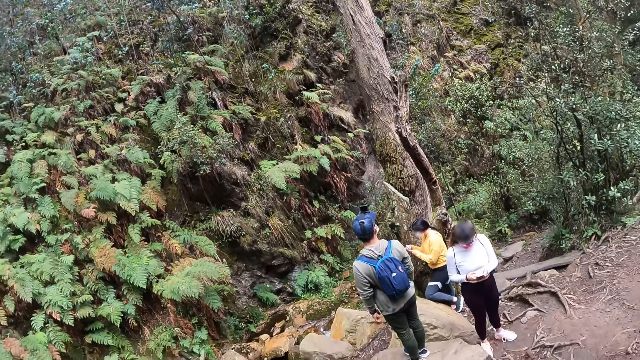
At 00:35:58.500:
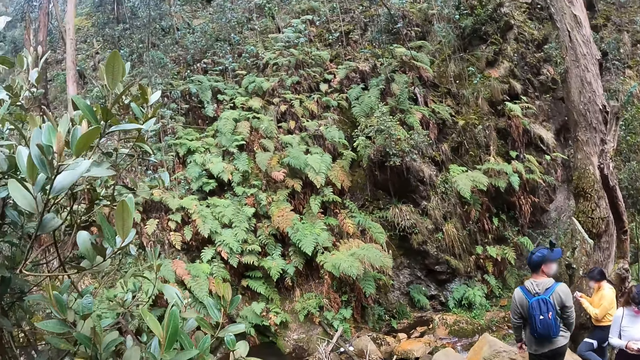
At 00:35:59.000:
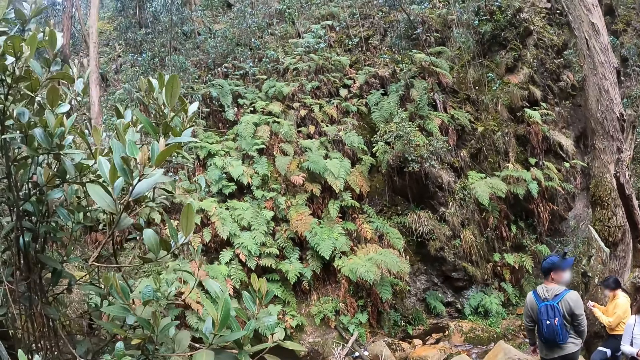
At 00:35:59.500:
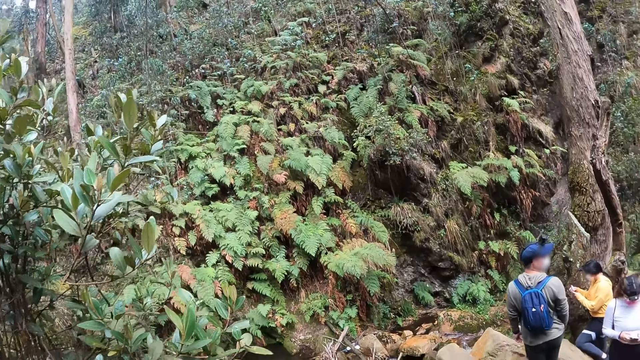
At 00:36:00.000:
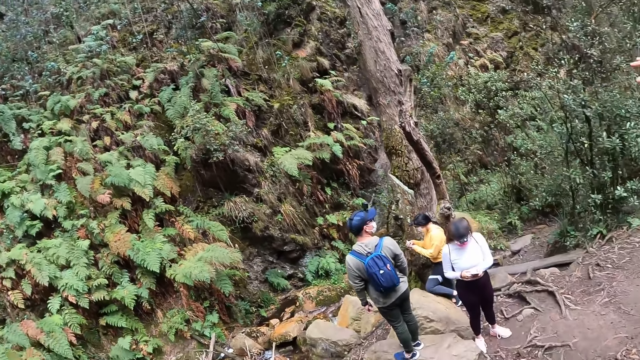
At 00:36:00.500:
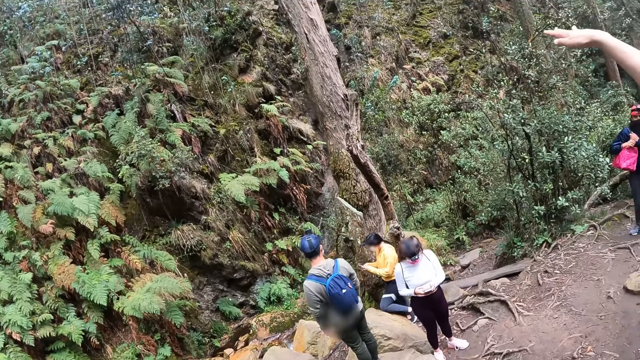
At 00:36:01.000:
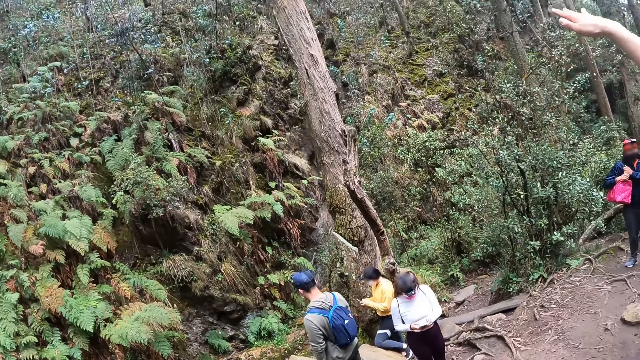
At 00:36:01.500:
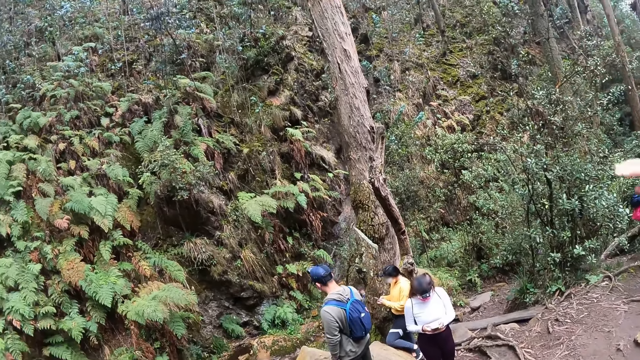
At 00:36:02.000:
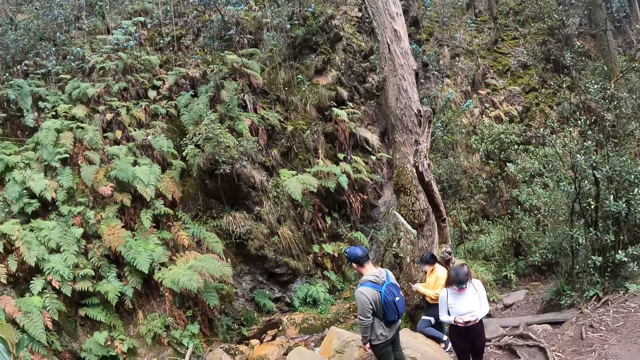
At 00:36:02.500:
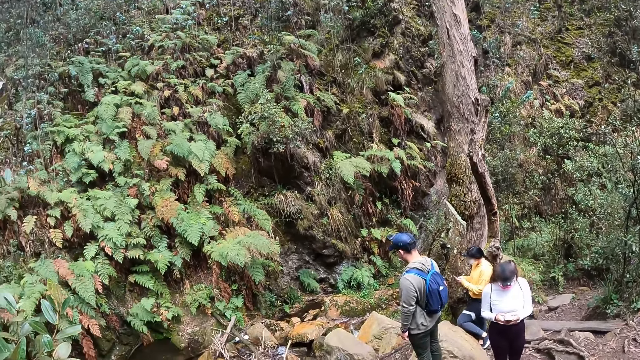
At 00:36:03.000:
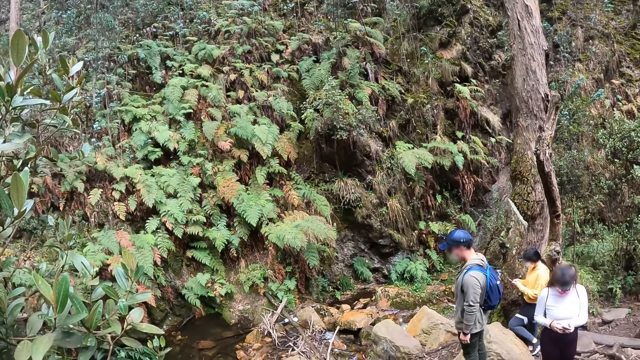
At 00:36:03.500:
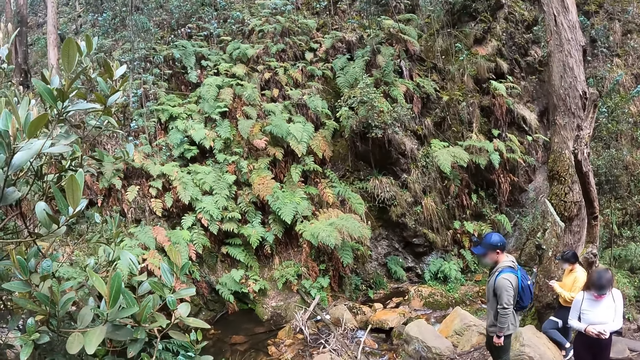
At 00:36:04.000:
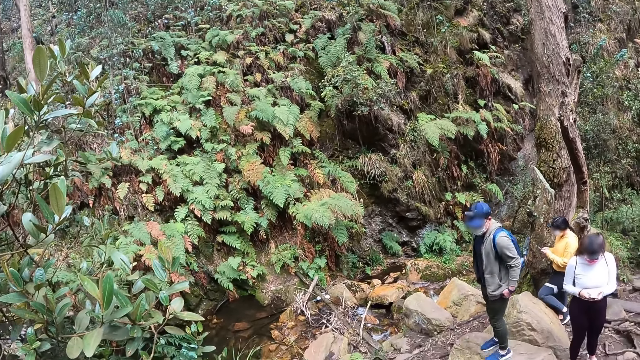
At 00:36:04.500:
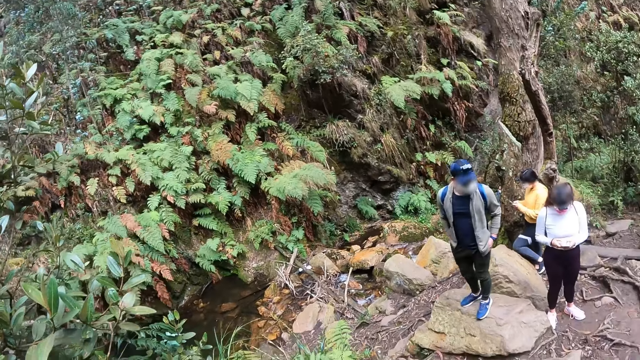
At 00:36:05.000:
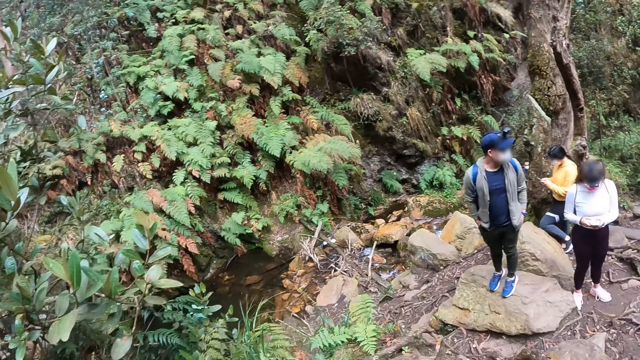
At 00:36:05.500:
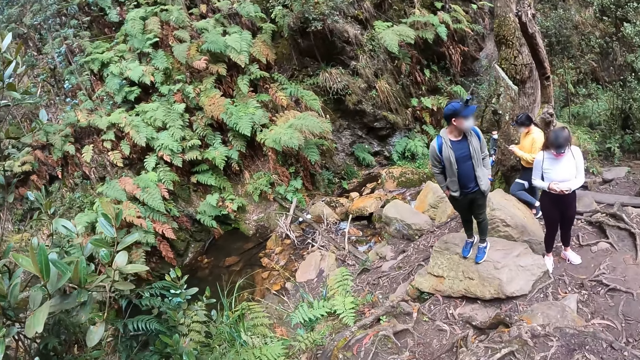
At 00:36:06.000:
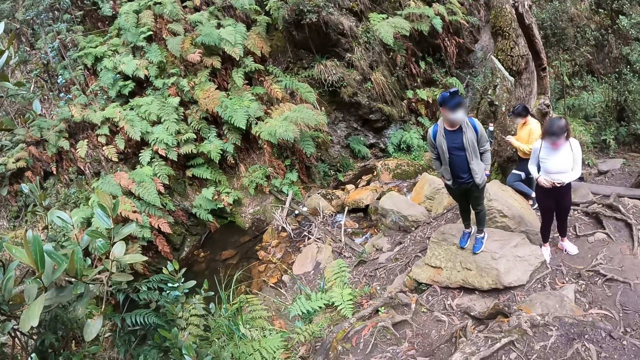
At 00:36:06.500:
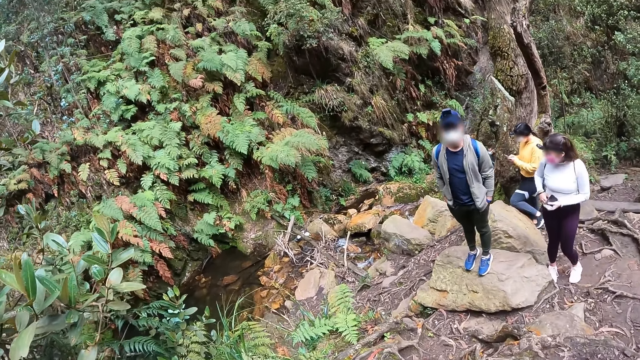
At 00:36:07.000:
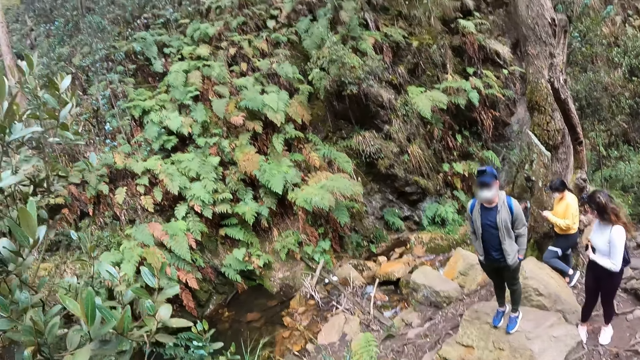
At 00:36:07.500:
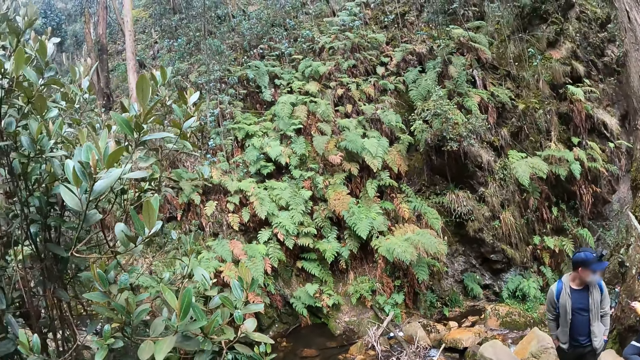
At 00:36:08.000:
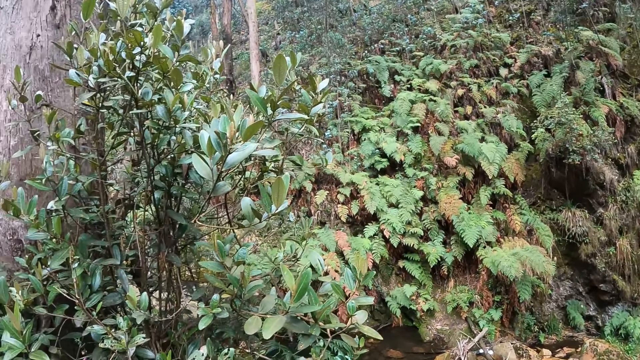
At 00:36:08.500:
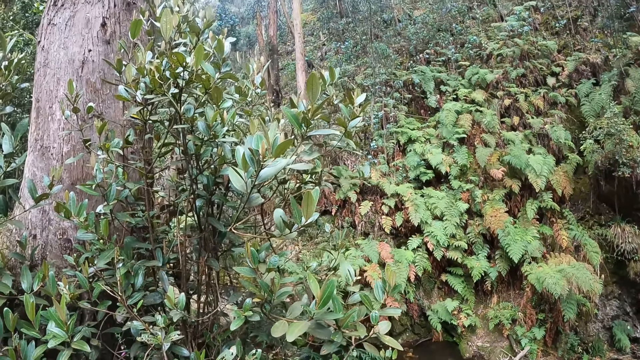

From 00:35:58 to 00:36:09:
A lady gestures out with her hand. The camera wearer looks around the field.

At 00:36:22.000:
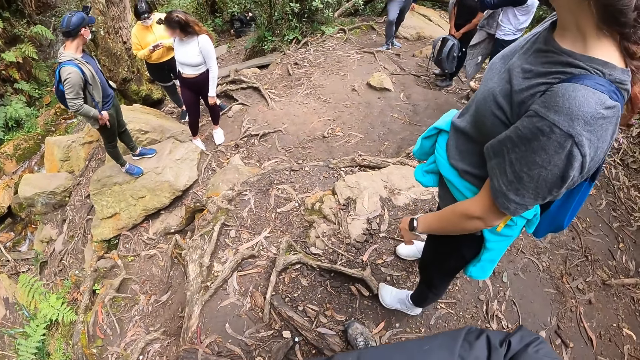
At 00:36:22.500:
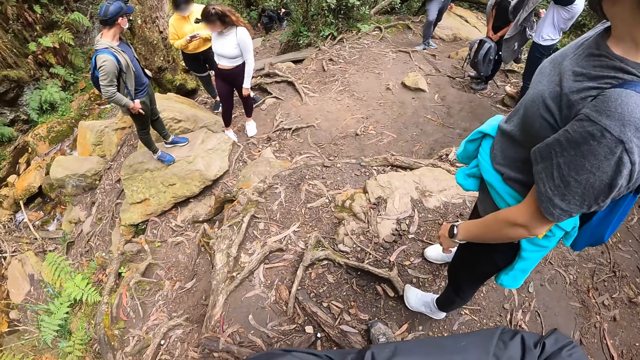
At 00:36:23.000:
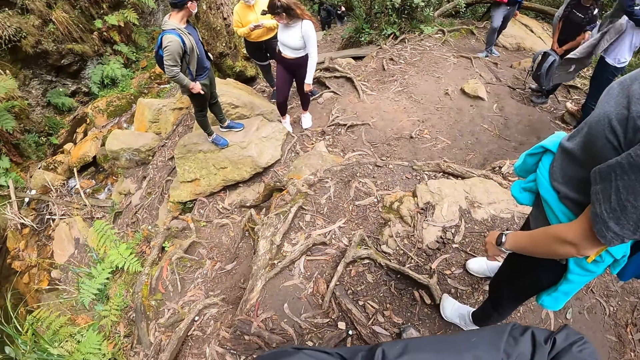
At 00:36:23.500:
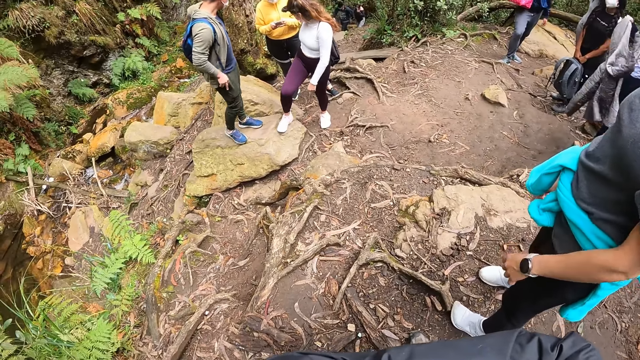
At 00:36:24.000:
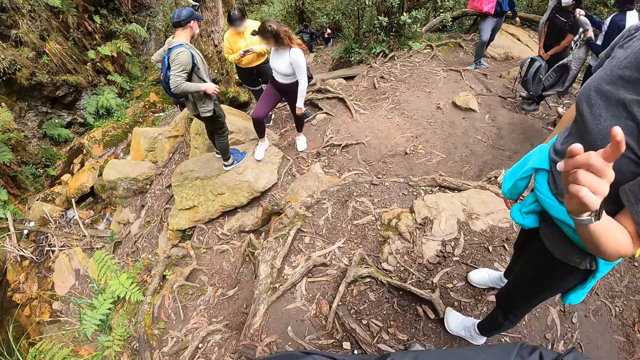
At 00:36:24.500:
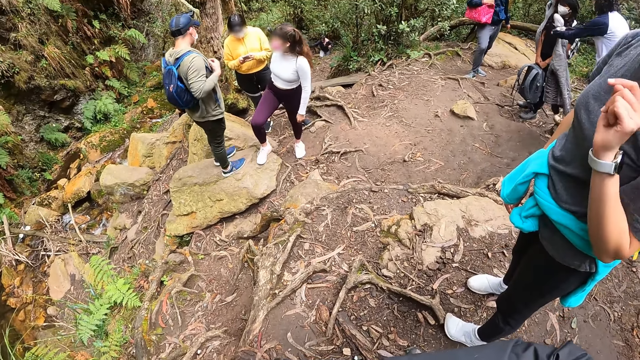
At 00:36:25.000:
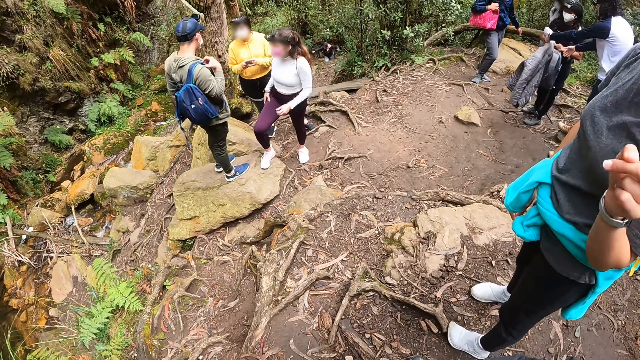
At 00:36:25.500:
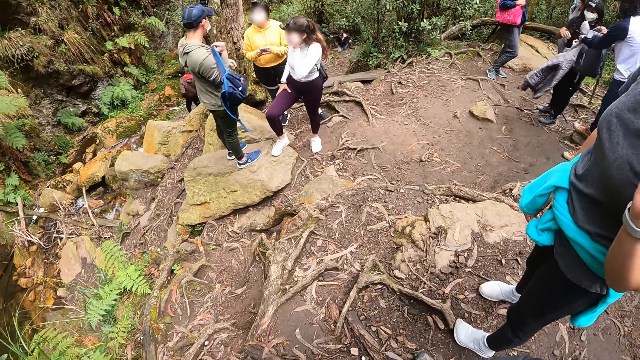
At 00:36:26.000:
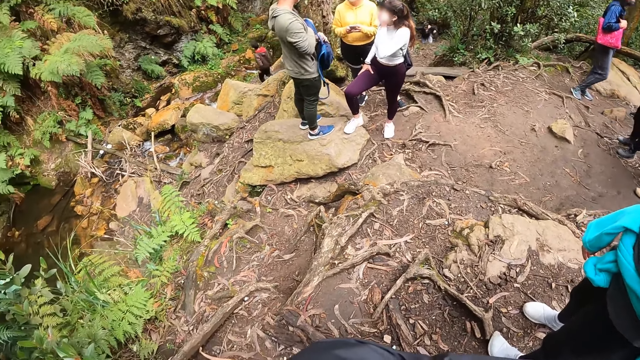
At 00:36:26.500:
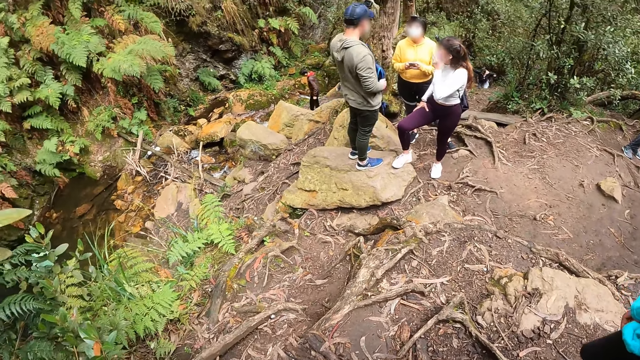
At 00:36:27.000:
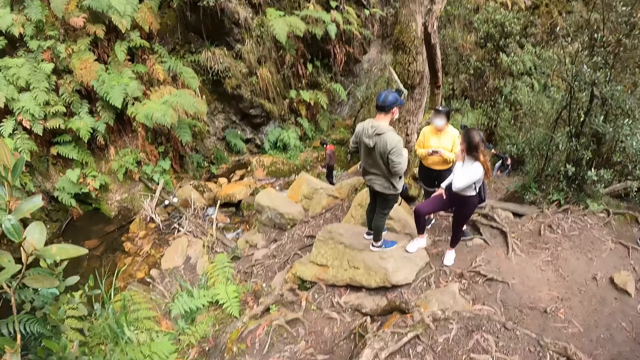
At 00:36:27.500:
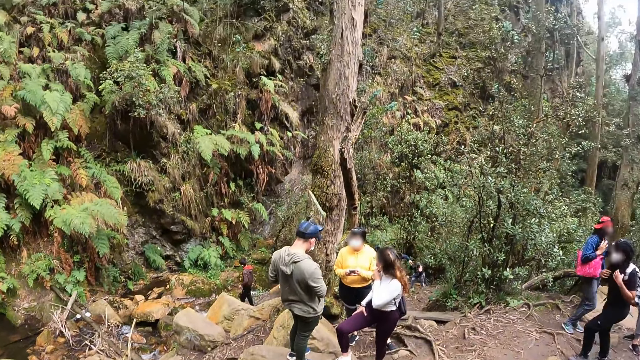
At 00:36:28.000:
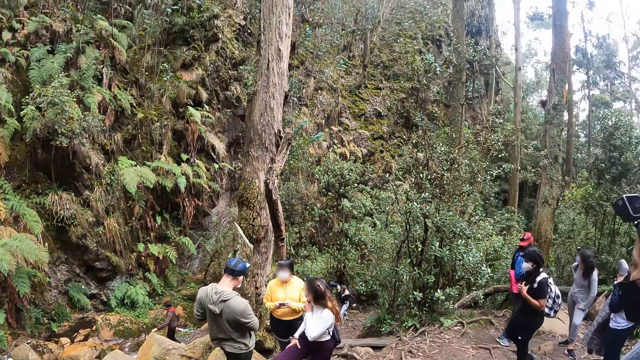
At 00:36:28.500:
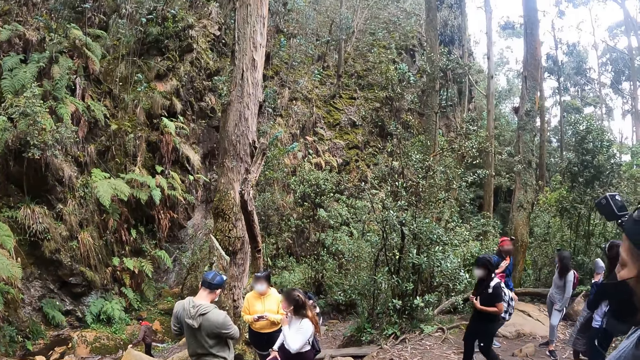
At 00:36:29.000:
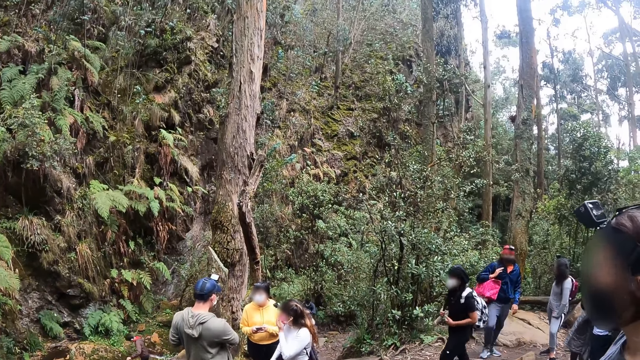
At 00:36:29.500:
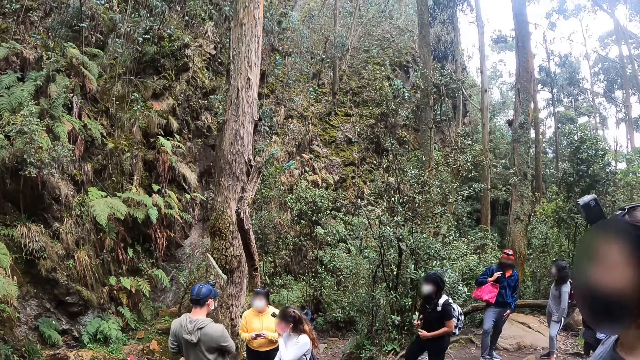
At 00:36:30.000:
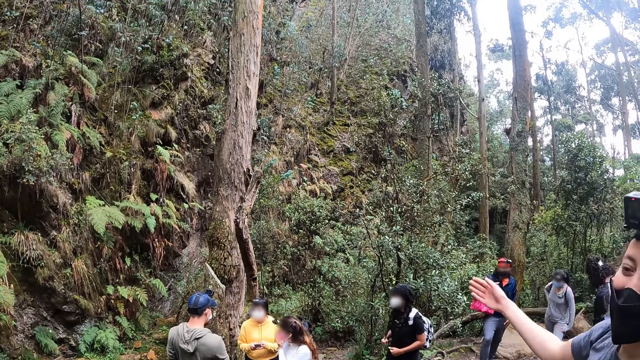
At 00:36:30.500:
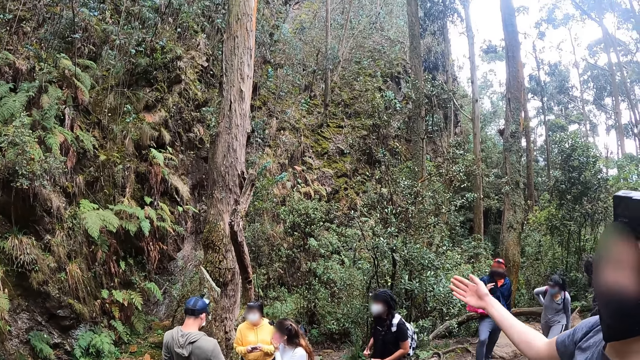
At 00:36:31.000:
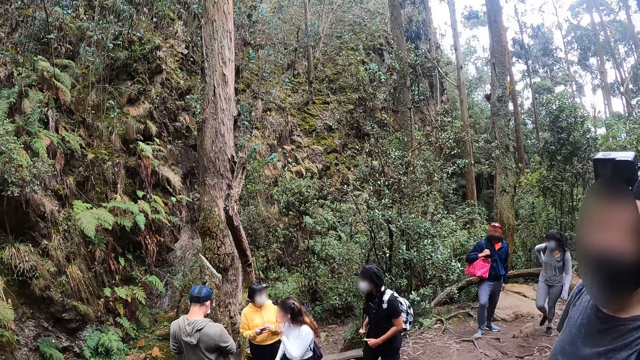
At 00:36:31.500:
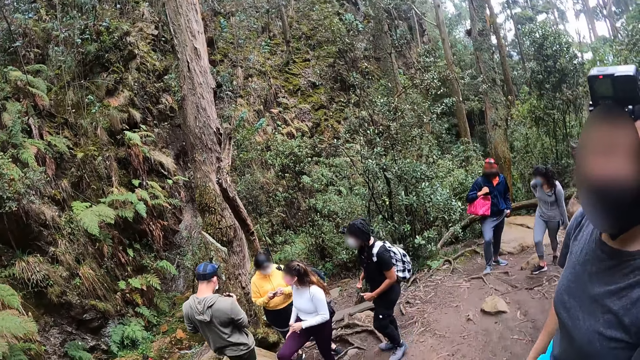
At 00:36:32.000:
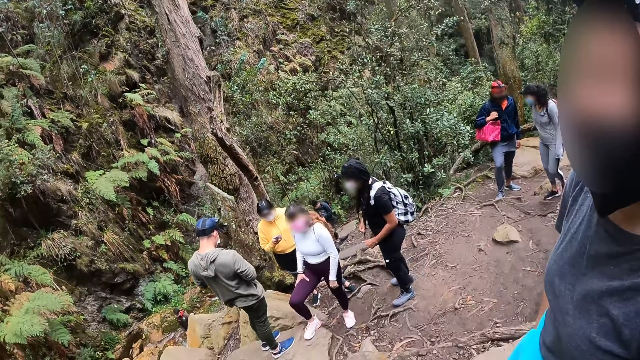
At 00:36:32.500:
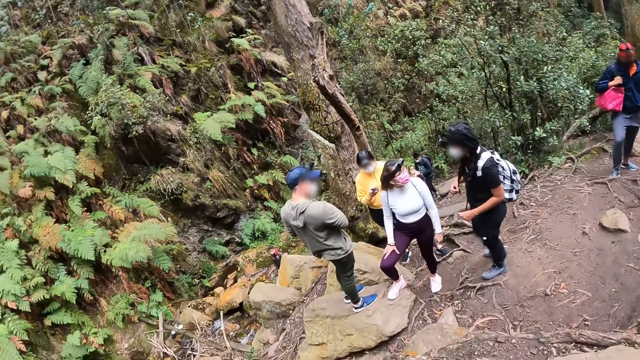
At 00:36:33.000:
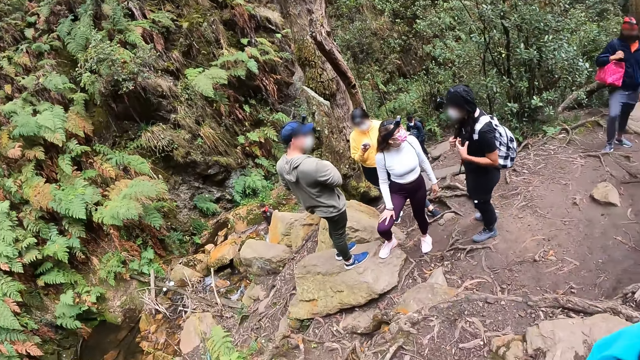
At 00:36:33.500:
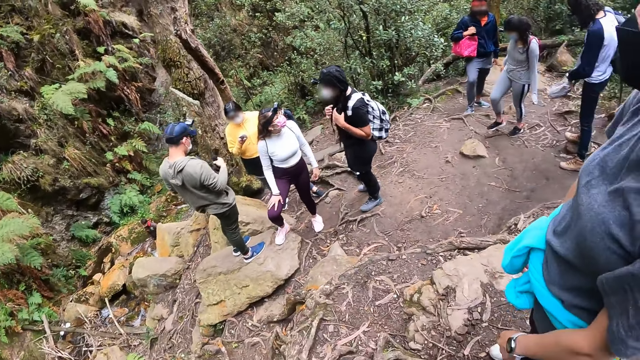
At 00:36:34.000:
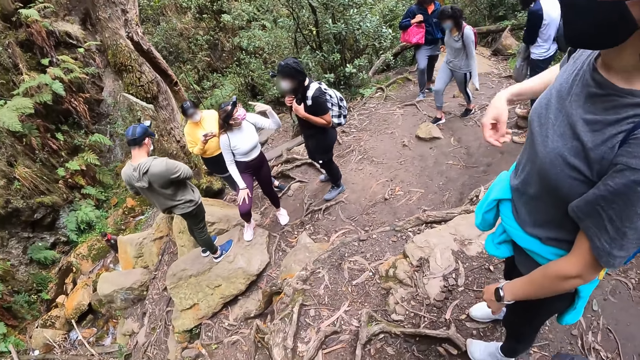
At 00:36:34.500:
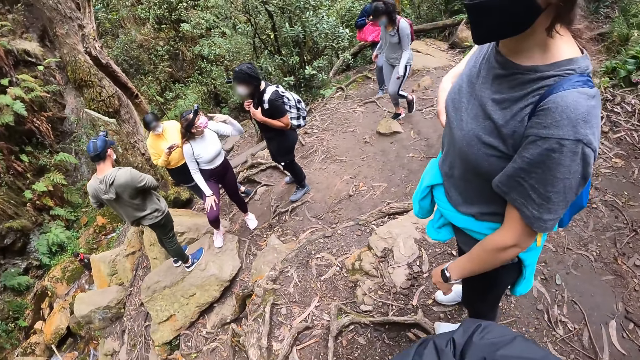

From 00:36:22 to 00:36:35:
The woman interacts with the camera wearer. The camera wearer talks to the woman. They talk to the woman again. They look at their colleagues.
